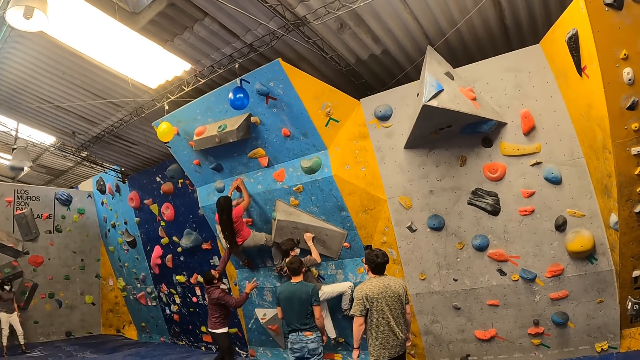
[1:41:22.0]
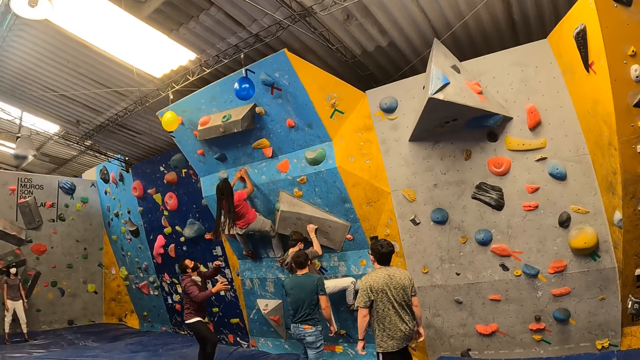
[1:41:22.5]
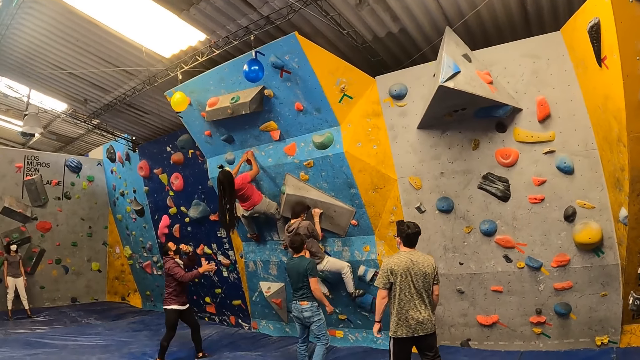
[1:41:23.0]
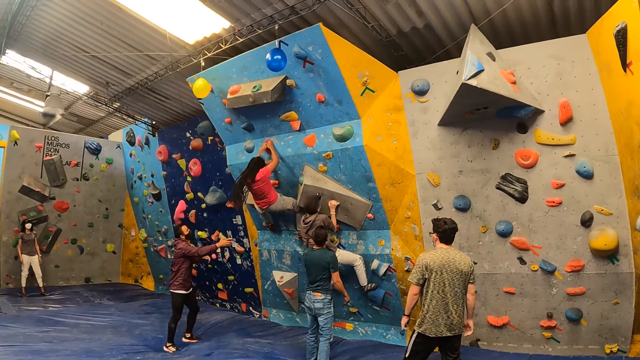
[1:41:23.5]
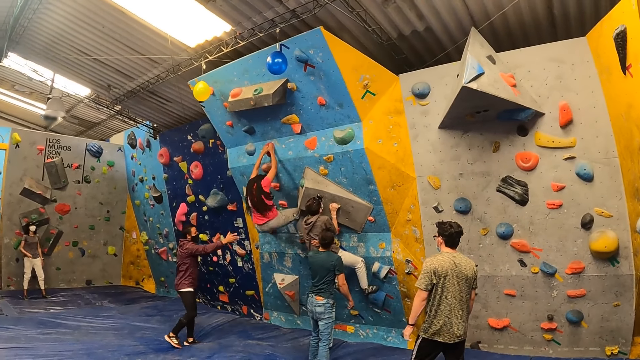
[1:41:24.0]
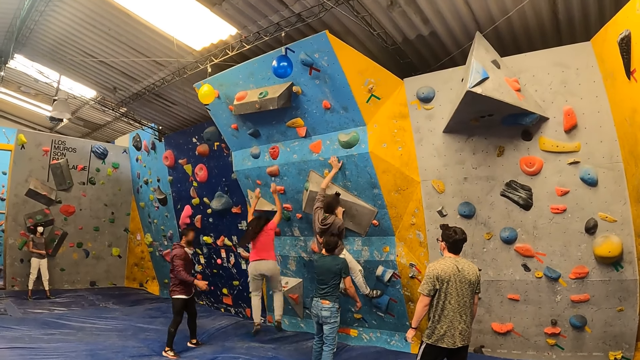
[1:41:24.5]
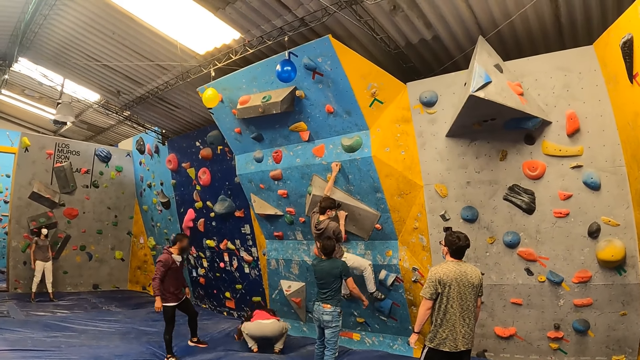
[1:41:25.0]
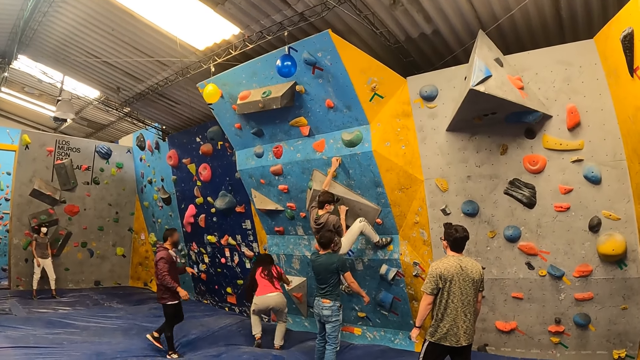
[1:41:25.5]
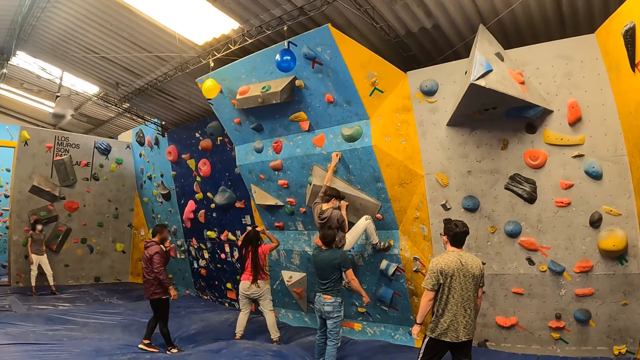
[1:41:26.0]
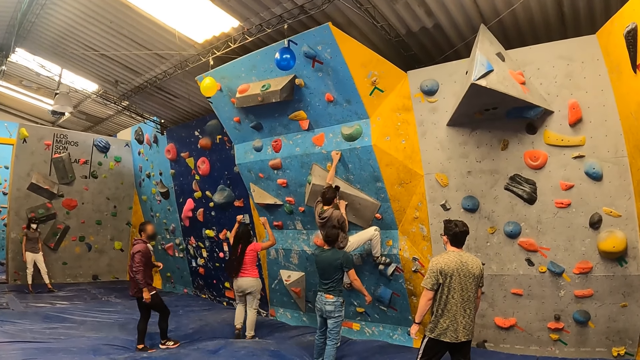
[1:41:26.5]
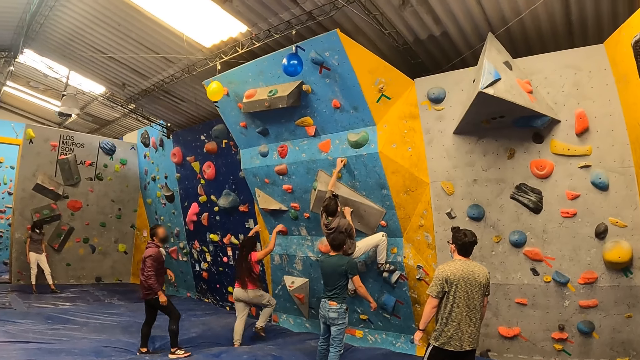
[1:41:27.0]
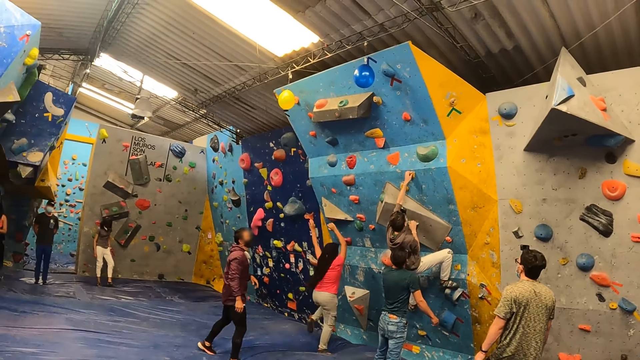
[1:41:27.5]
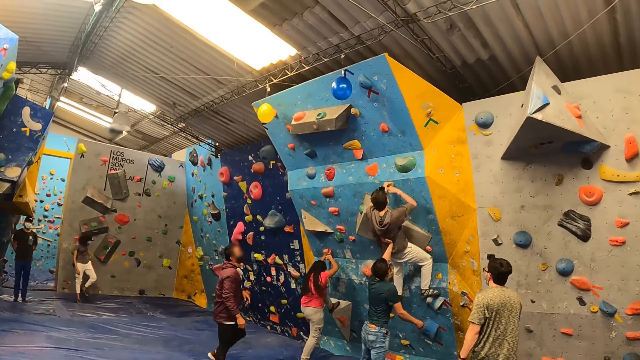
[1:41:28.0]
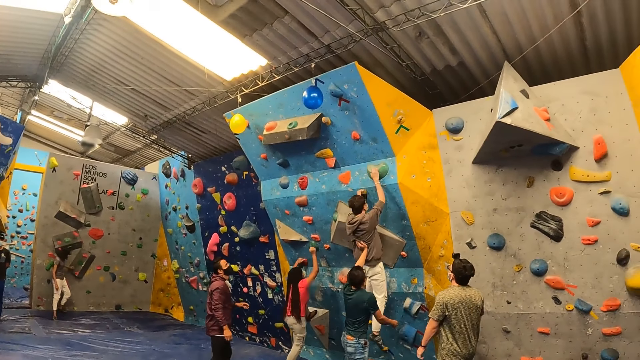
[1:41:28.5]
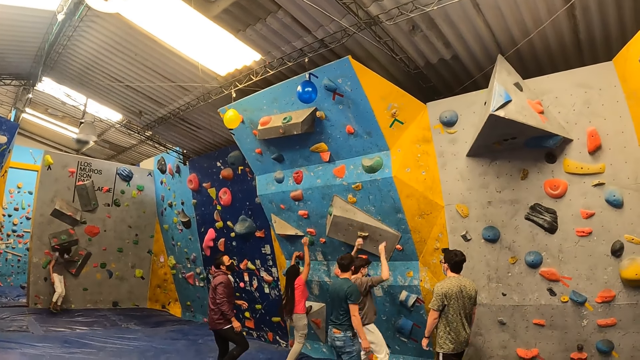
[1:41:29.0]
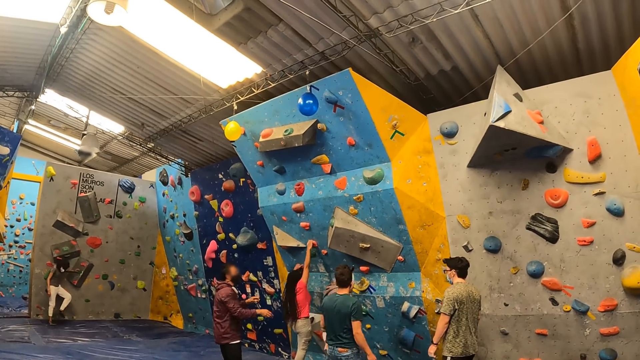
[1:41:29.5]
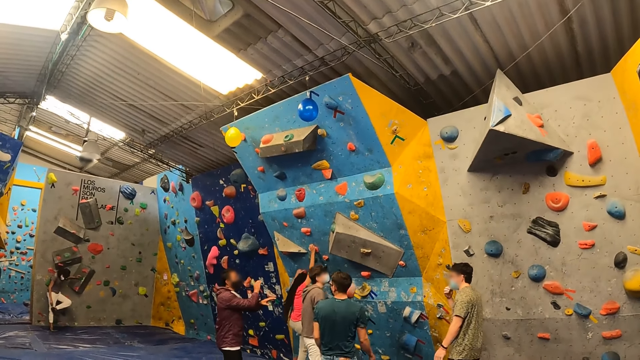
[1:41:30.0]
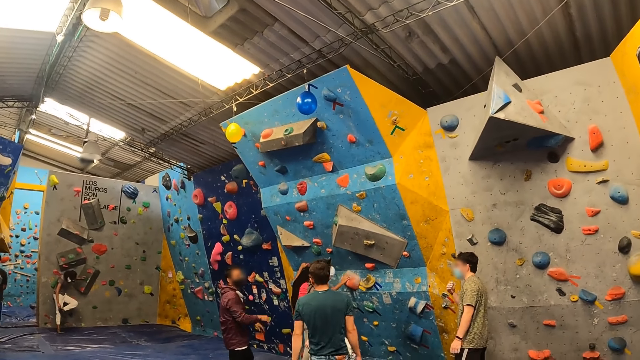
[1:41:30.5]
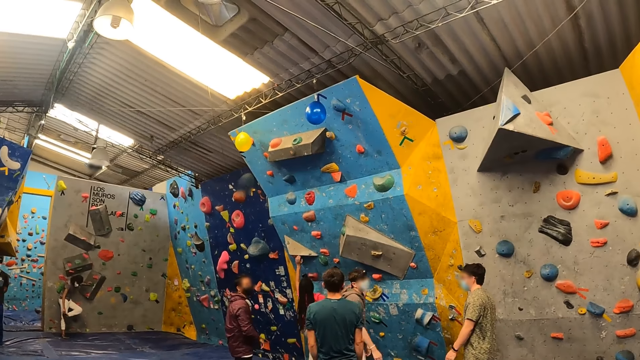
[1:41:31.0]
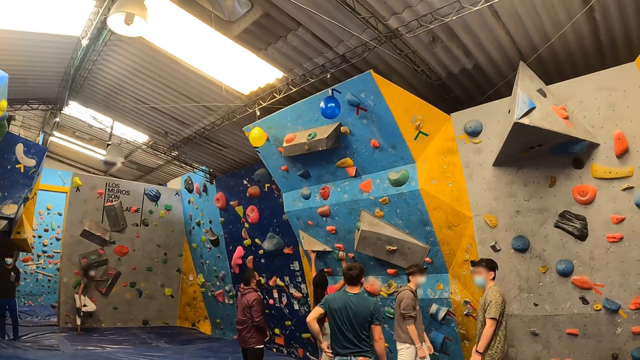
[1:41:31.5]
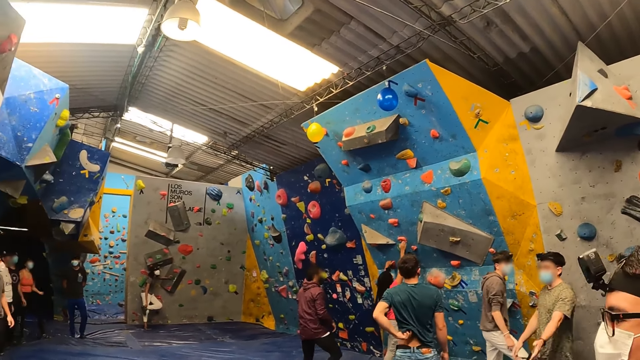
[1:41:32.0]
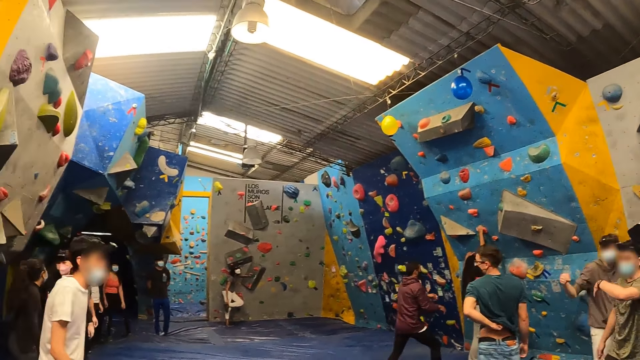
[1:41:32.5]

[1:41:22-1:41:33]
A lady climbs on a wall. A man walks around a room. The lady falls from the wall. The lady jumps from the wall. The lady climbs on the wall. She climbs on the wall again. The instructor instructs the lady up the wall. The man walks around the room. Another man jumps from the wall. The second man falls from the wall. A third man looks around the room.

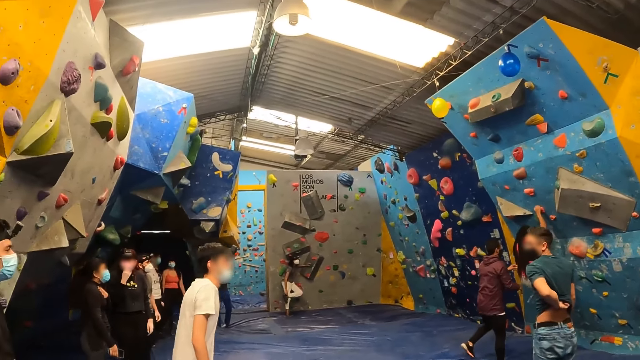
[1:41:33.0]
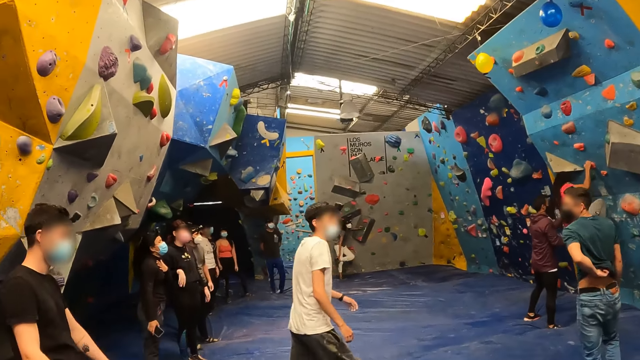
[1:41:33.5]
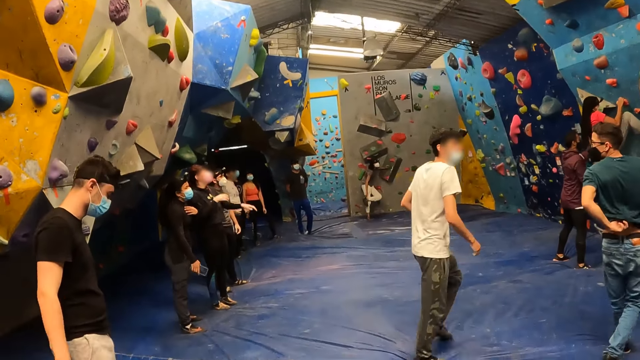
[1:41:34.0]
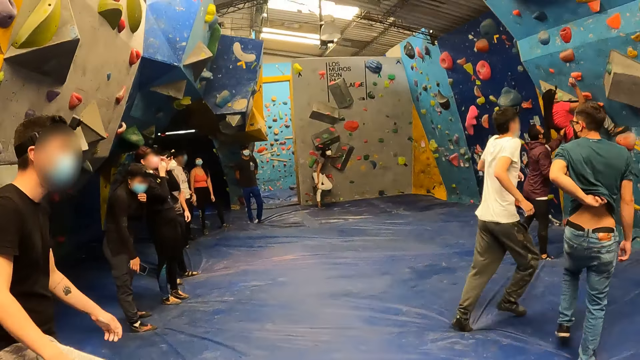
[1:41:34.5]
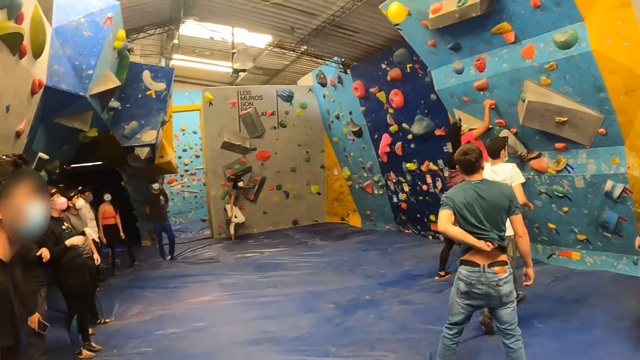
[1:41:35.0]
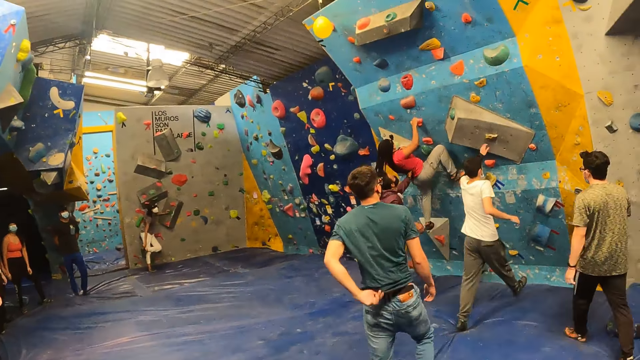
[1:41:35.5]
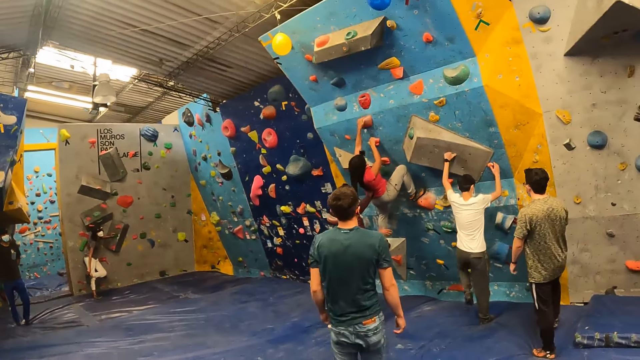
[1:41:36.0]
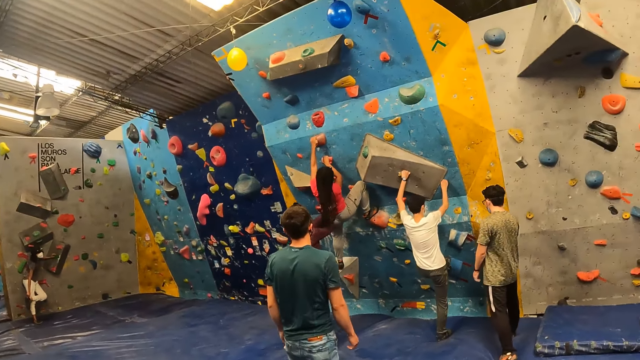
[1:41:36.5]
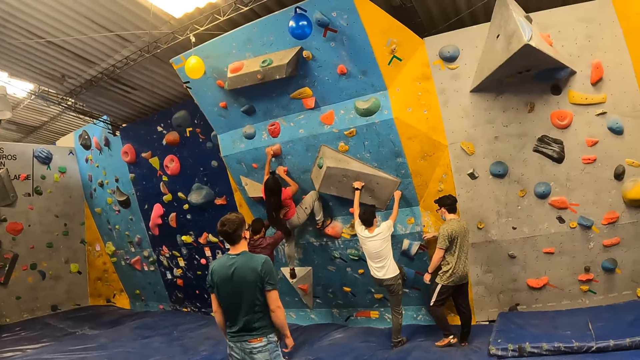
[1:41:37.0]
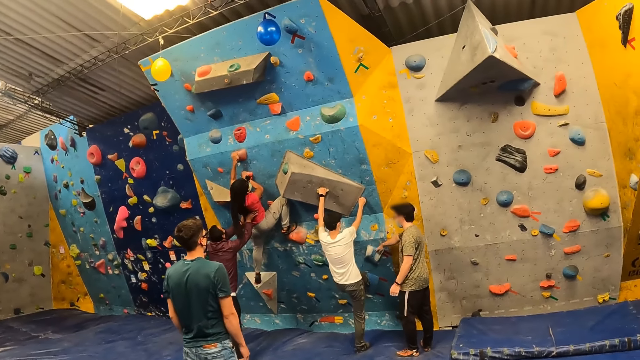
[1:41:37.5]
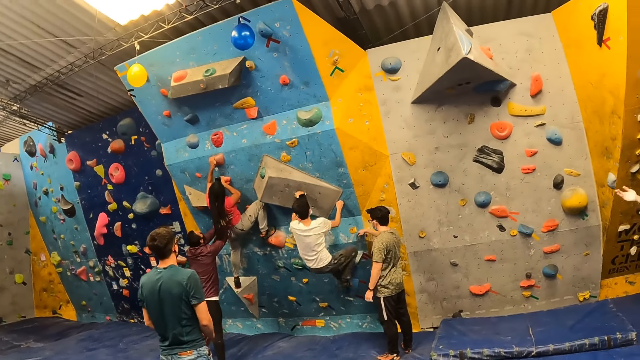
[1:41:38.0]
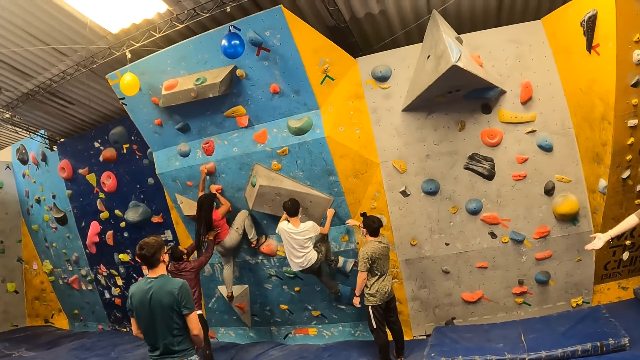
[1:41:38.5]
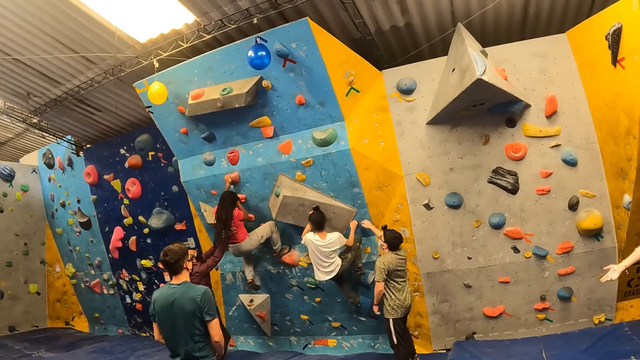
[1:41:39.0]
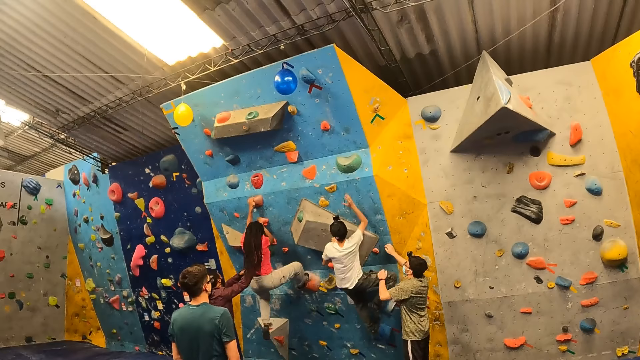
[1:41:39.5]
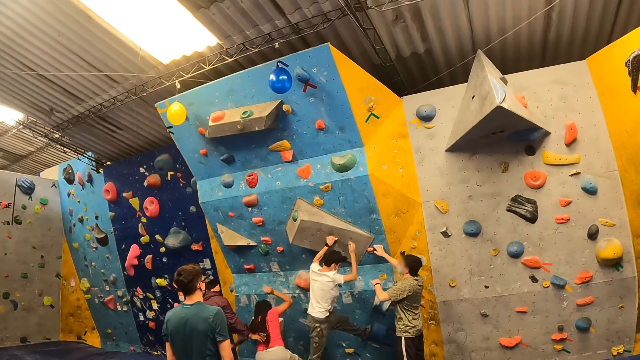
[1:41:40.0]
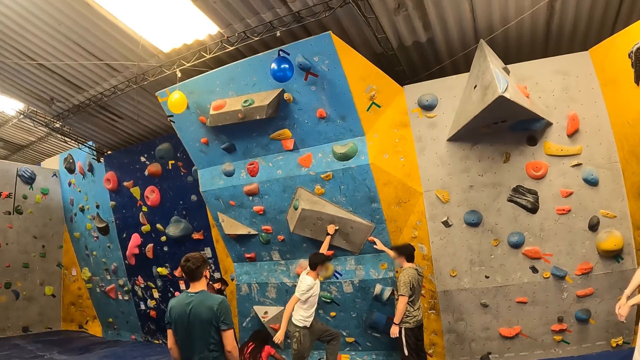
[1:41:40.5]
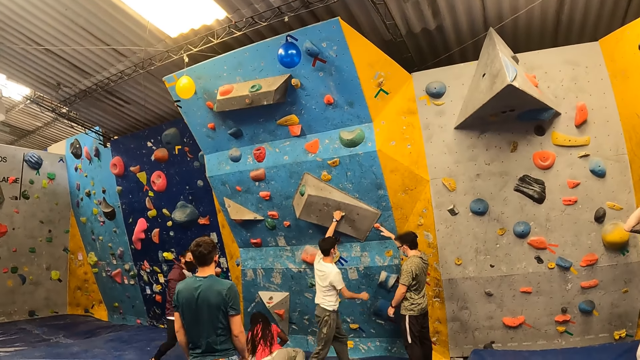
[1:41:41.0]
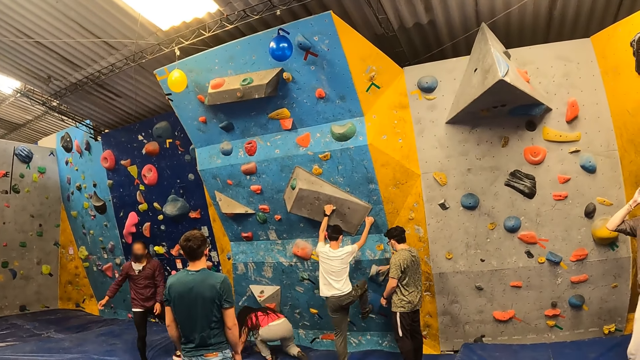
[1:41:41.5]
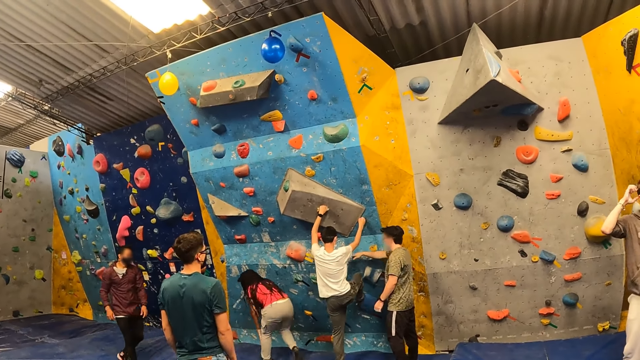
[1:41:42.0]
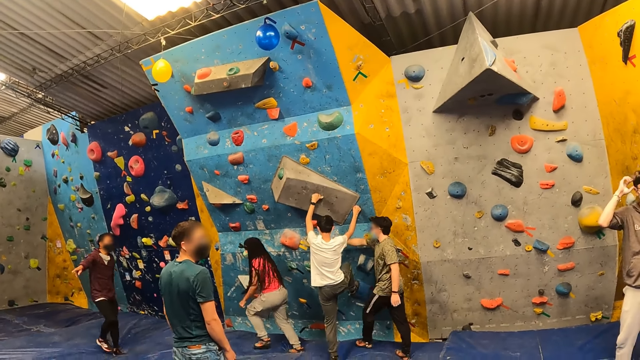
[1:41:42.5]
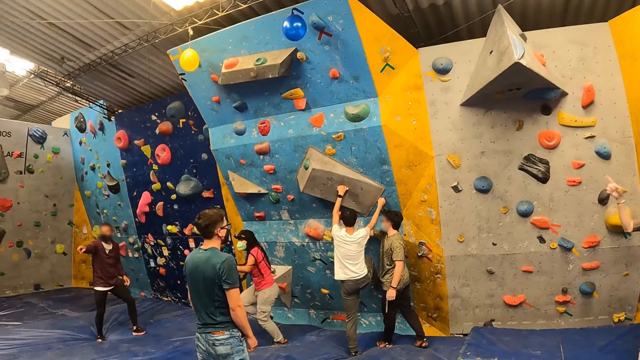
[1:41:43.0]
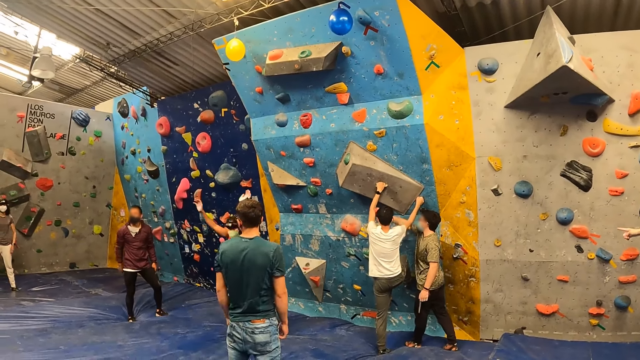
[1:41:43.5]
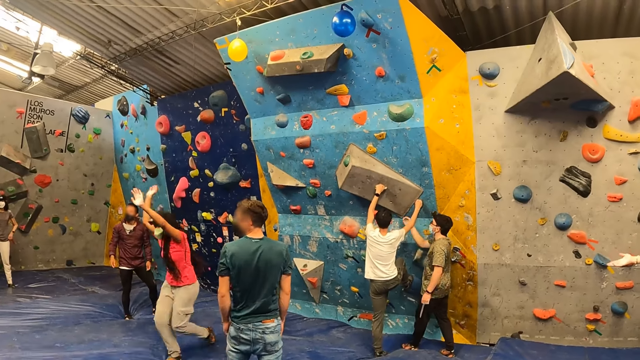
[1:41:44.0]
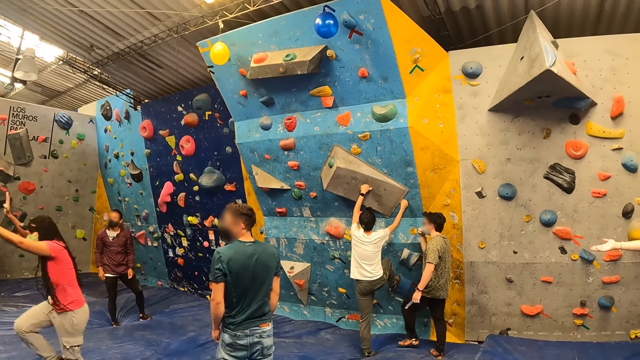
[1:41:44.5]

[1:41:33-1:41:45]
A man walks around a room. Another man scratches his back. An instructor instructs a third man up the wall. The first man climbs on the wall. The second man walks around the room. A lady climbs on the wall. The lady falls from the wall. The third man falls from the wall. The lady jumps from the wall. The third man jumps from the wall. The instructor instructs the third man up the wall. The third man climbs on the wall. Another instructor points away from the wall with his right hand. The lady walks around the room.
